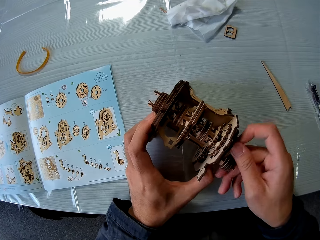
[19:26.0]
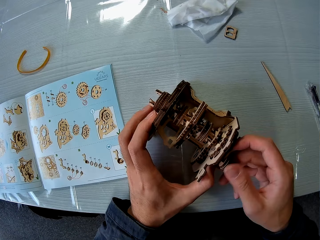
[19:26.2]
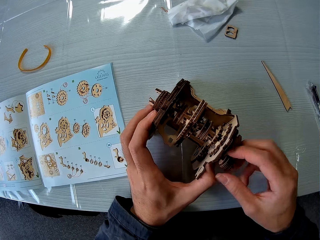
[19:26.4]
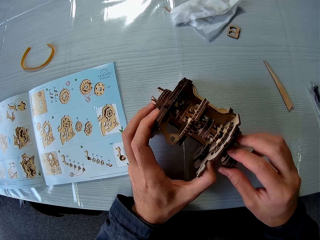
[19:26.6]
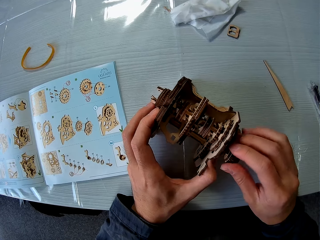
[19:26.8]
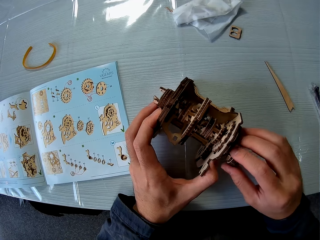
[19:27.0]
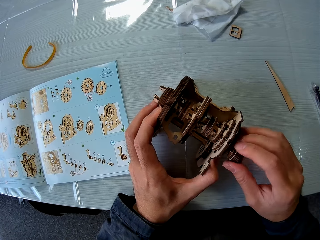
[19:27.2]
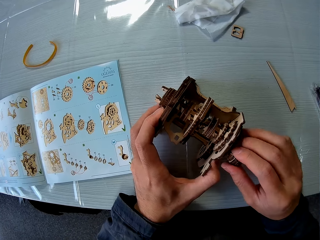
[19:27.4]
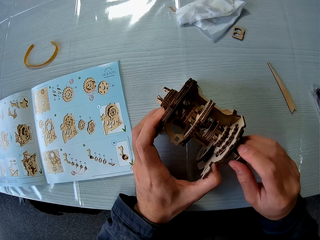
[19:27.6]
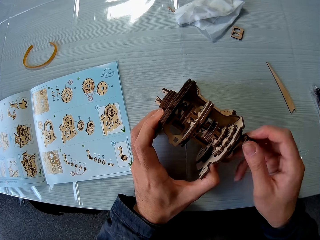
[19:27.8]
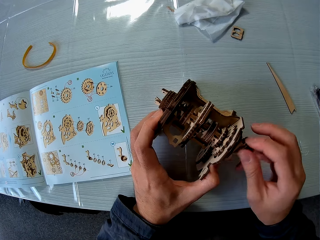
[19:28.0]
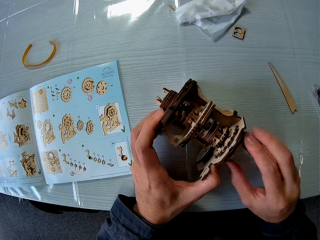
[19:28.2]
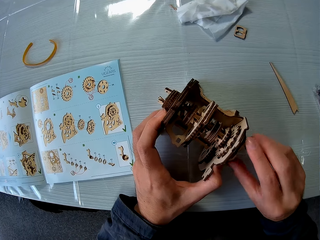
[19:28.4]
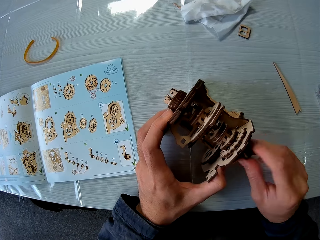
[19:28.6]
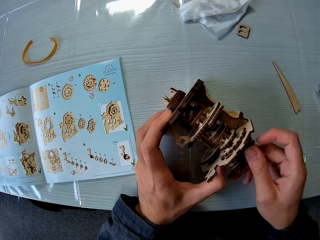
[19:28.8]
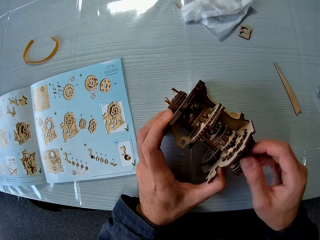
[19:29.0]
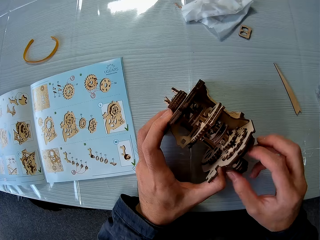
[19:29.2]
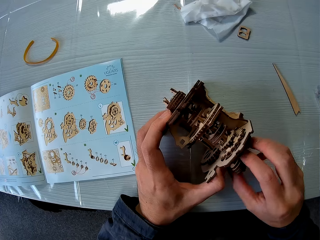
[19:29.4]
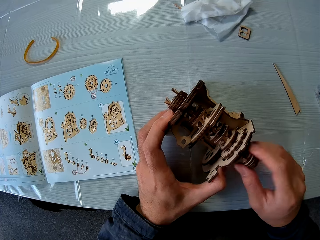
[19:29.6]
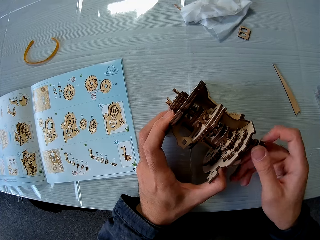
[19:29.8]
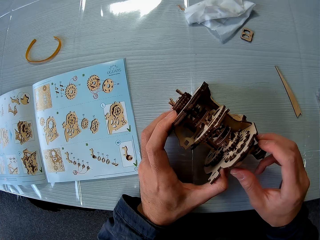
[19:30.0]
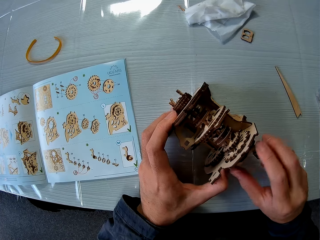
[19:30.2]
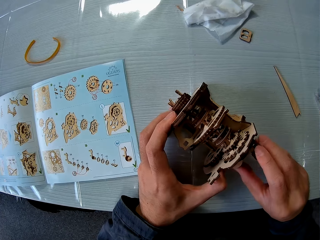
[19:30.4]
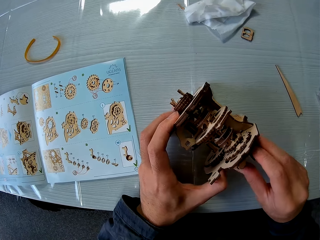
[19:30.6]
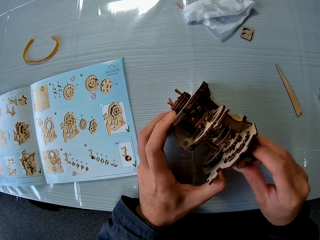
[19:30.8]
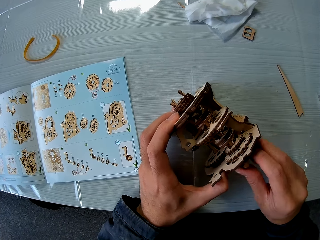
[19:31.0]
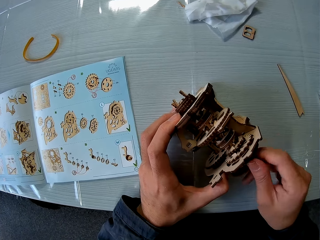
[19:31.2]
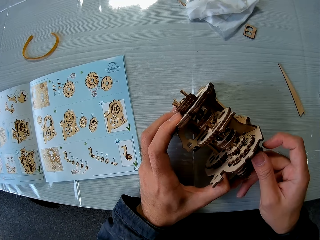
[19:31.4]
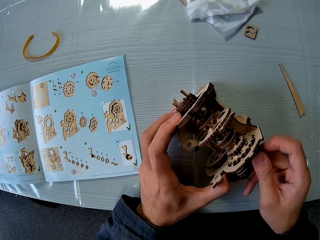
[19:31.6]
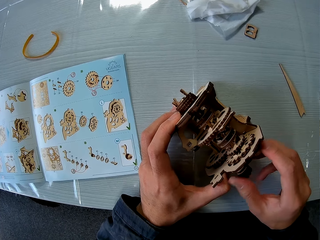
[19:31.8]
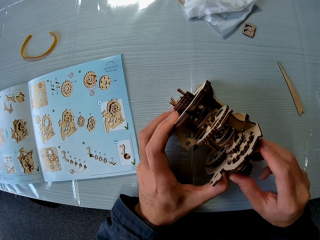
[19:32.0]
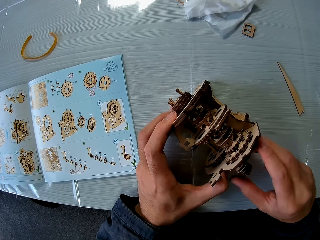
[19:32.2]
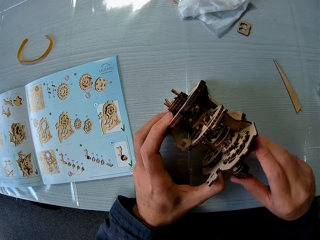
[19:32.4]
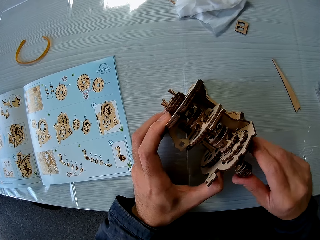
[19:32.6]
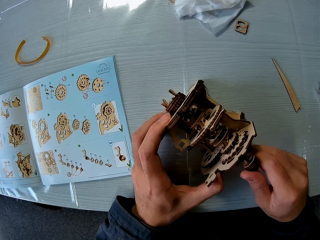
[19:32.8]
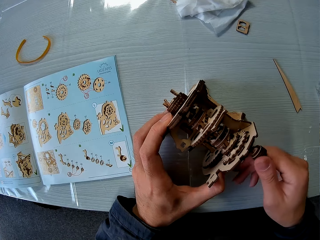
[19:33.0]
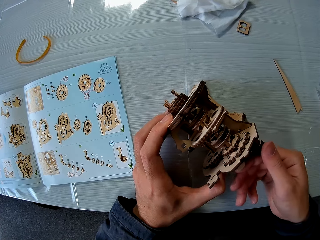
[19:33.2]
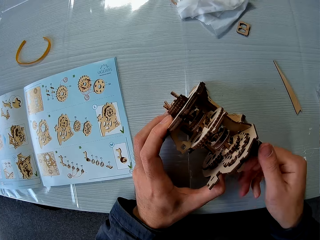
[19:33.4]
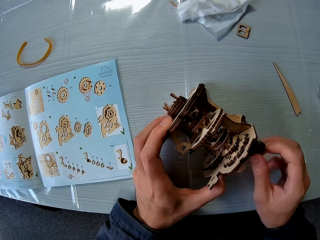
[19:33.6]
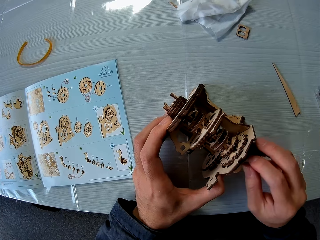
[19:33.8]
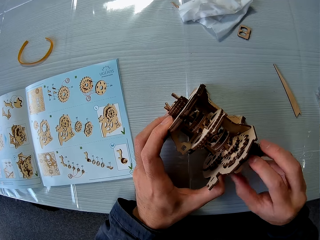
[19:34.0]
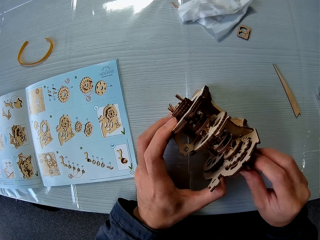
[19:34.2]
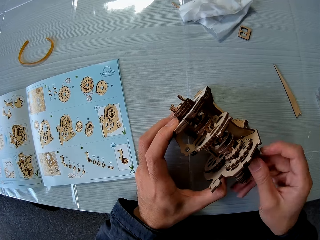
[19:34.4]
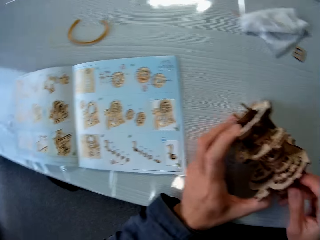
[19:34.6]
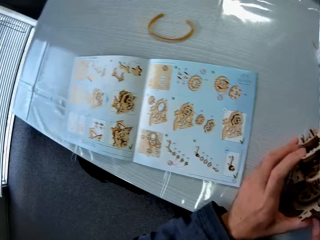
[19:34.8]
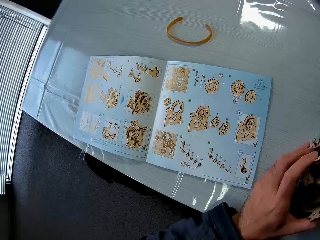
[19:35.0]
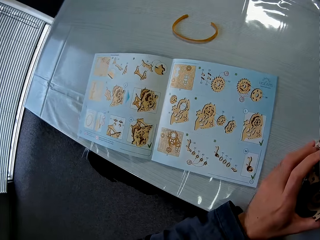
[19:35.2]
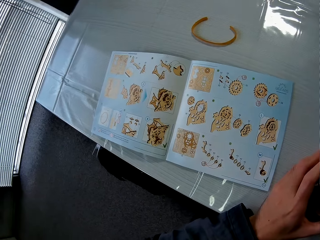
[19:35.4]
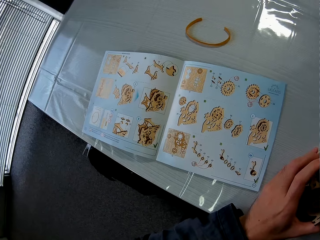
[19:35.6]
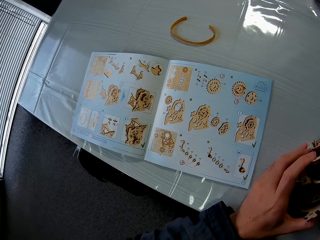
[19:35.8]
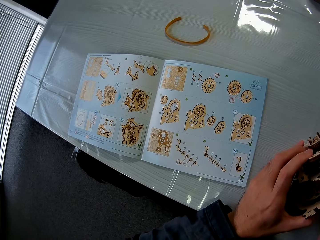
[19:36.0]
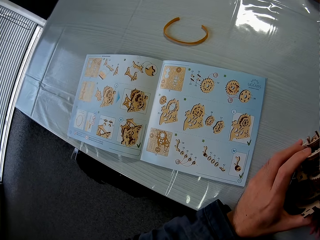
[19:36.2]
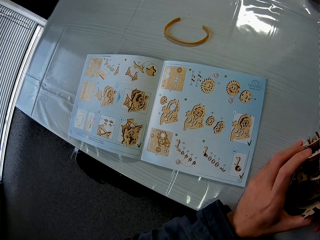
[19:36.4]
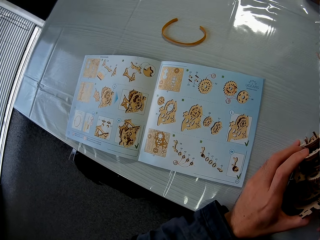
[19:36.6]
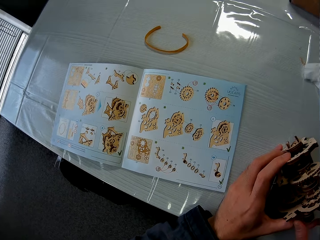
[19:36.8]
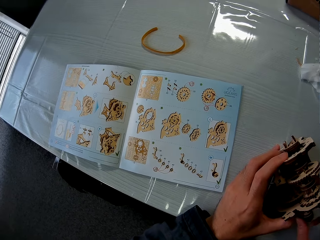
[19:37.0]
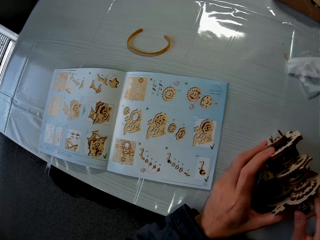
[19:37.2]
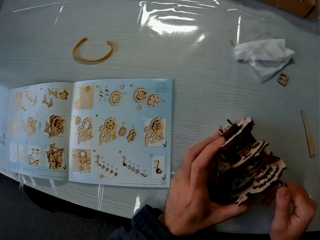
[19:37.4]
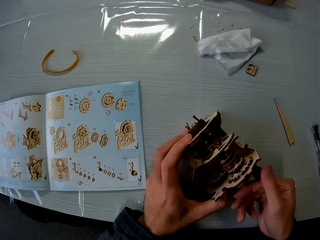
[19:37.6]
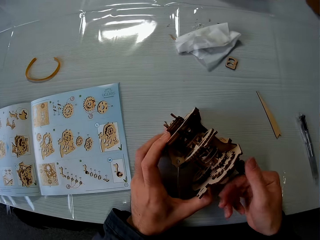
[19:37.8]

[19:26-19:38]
The camera wearer reads the book.

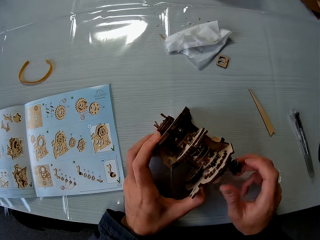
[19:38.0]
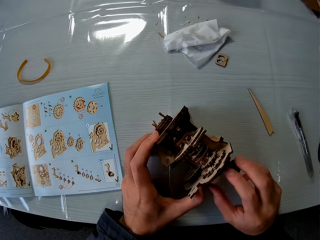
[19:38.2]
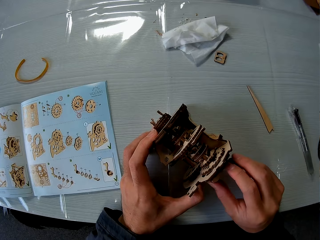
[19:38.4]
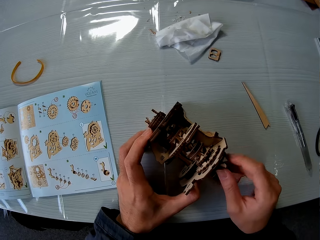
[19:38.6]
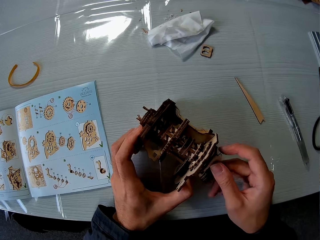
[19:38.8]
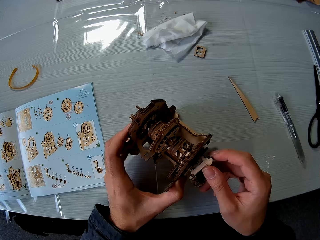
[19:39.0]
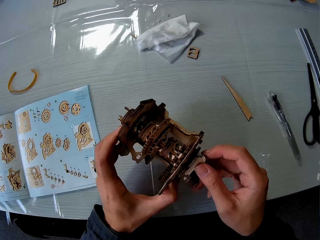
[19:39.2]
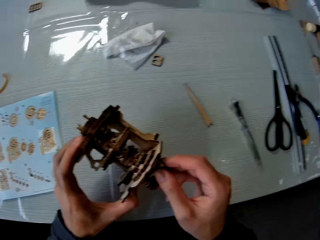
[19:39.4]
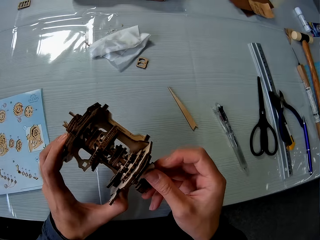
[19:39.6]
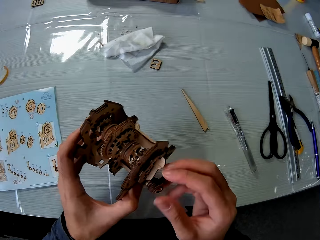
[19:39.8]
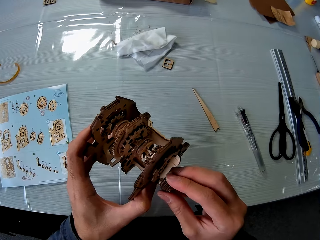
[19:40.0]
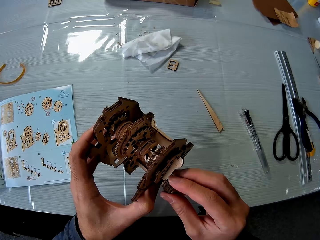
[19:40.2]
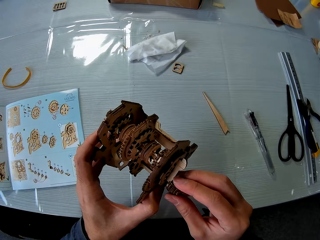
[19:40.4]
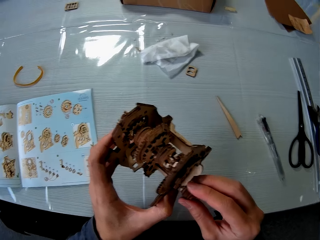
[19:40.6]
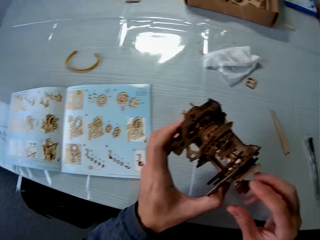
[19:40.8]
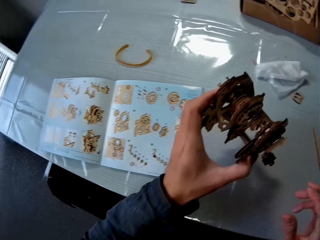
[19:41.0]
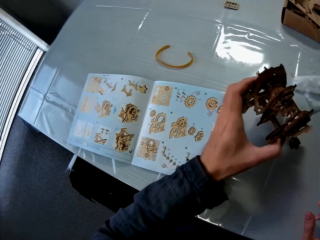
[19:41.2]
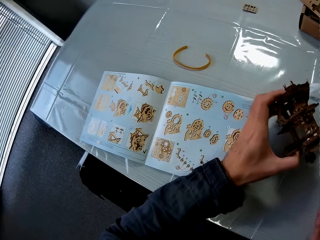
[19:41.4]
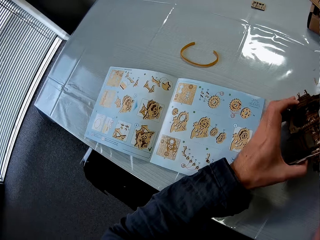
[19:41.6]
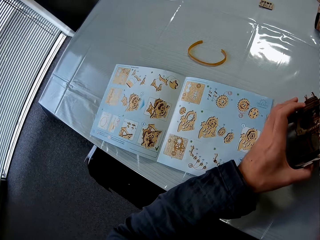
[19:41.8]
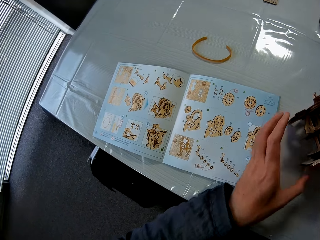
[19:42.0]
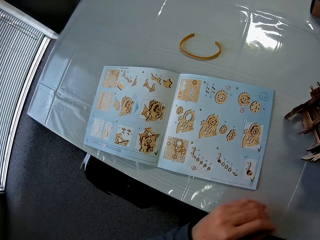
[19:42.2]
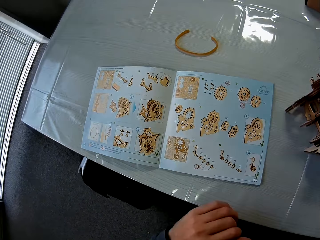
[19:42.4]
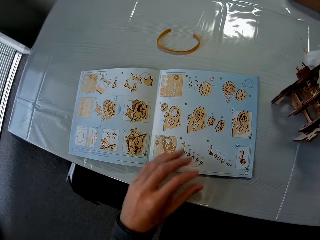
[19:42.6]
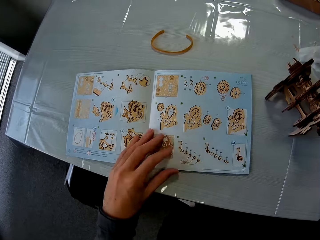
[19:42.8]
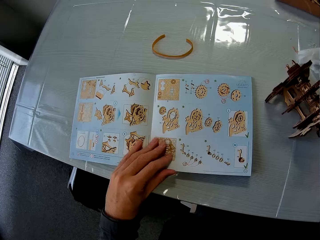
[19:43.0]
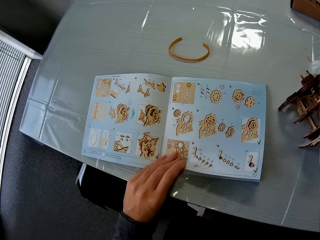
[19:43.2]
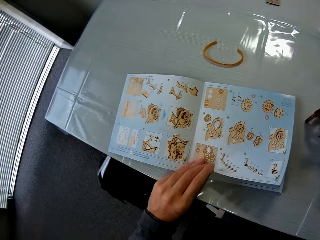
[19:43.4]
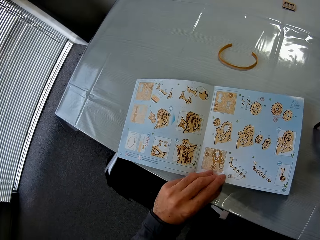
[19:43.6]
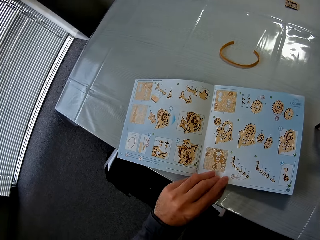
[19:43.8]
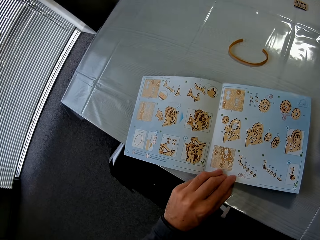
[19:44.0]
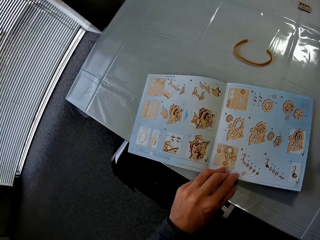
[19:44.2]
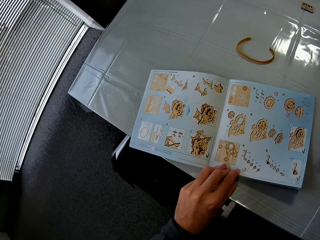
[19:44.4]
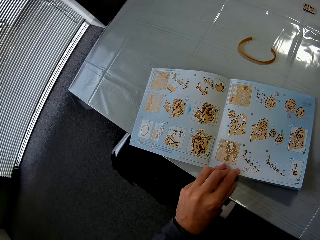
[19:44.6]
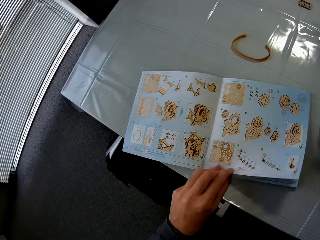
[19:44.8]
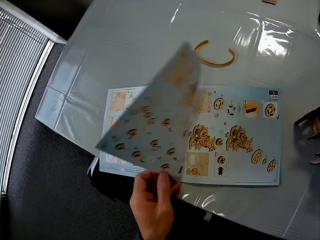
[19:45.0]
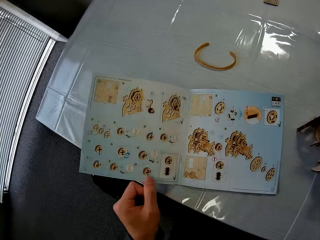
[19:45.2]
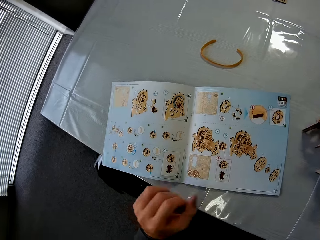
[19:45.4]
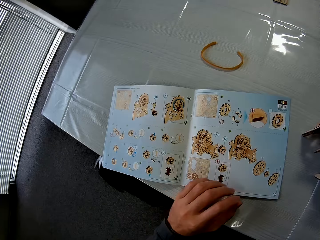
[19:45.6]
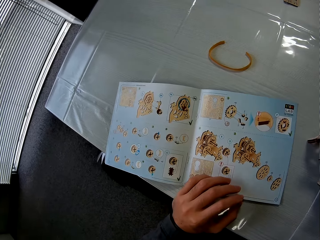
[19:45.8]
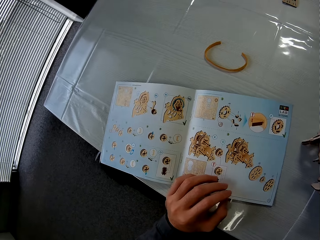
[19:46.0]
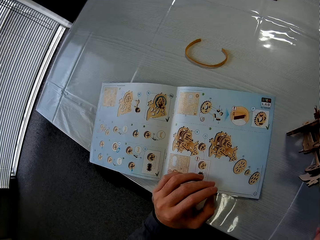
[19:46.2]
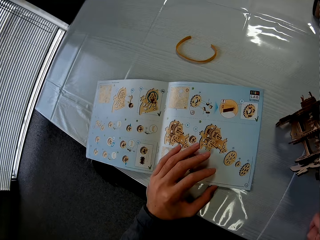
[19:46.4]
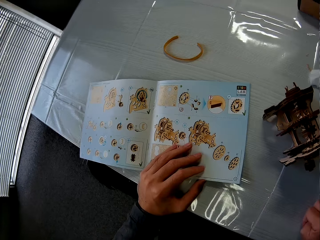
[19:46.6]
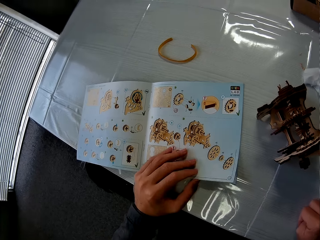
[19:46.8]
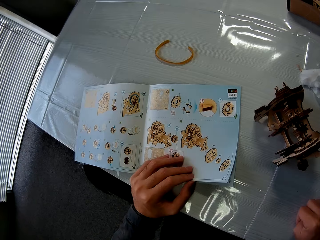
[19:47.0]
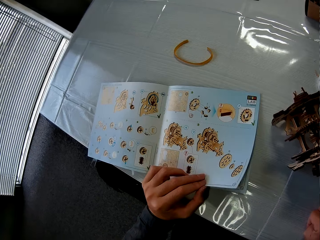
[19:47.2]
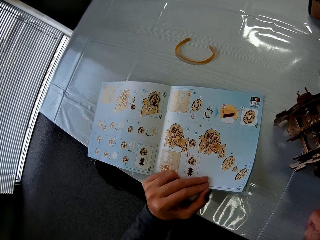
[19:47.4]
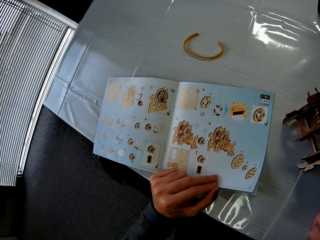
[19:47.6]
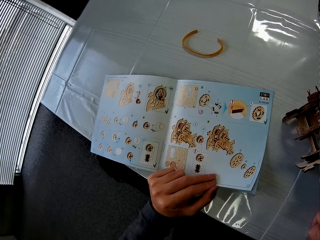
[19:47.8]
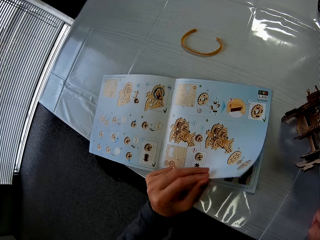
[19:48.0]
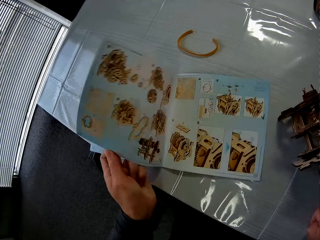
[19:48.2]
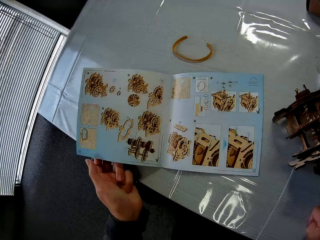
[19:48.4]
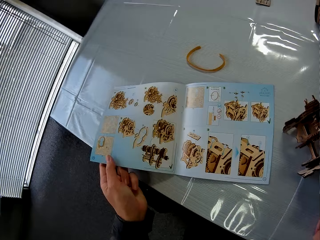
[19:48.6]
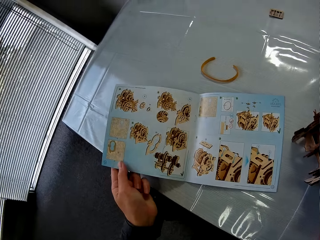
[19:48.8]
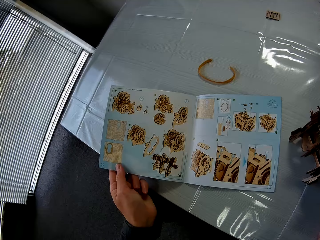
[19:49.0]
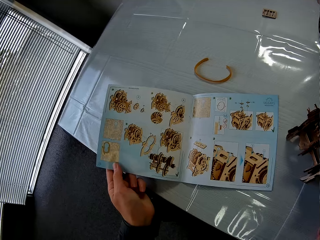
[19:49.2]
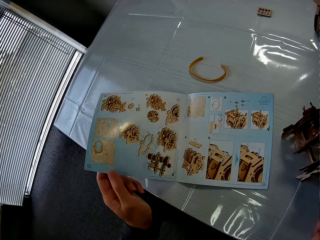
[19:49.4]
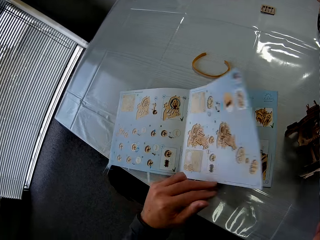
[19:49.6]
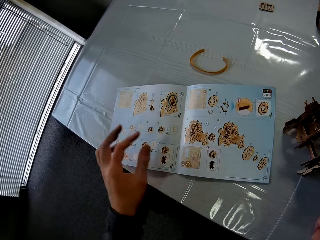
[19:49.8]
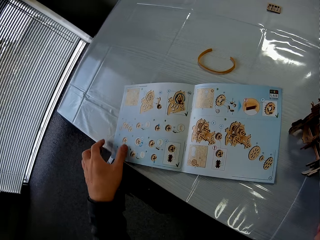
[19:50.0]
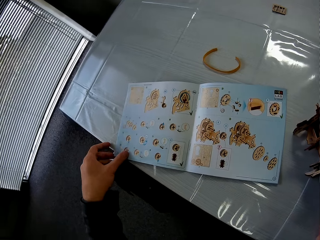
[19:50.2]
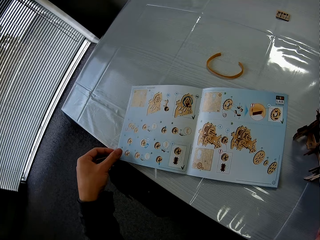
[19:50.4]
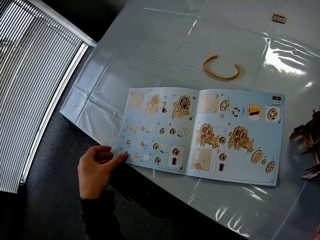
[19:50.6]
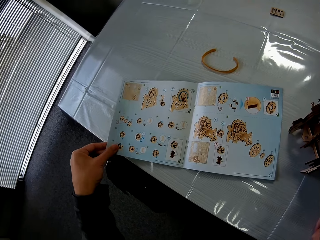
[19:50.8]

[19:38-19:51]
The camera wearer rotates the laser cut wood craft puzzle handle. They pick up the gear. They hold the laser cut wood craft puzzle. They put the laser cut wood craft puzzle on the table. They read the book. They flip the pages of the book. They read the book. They turn the book page.
